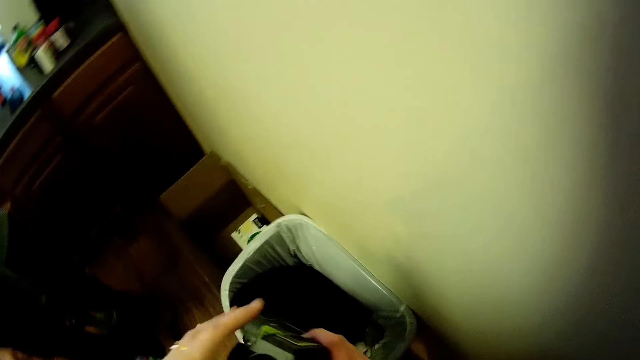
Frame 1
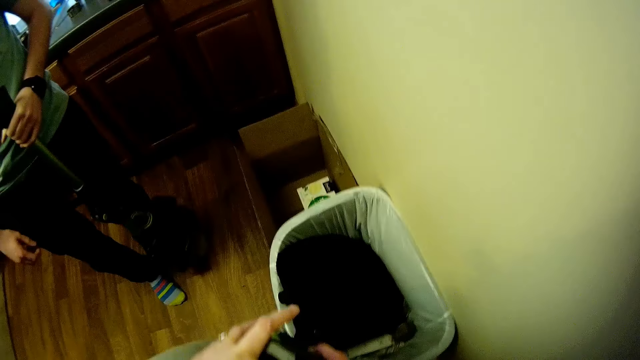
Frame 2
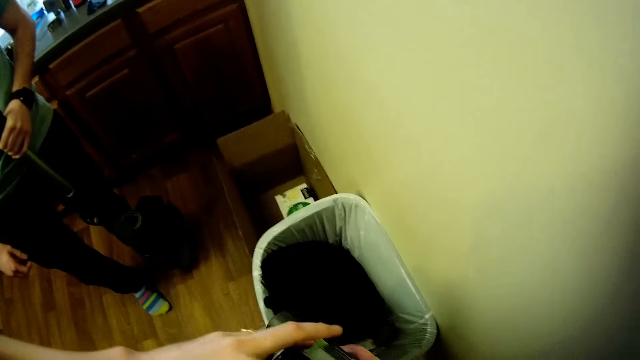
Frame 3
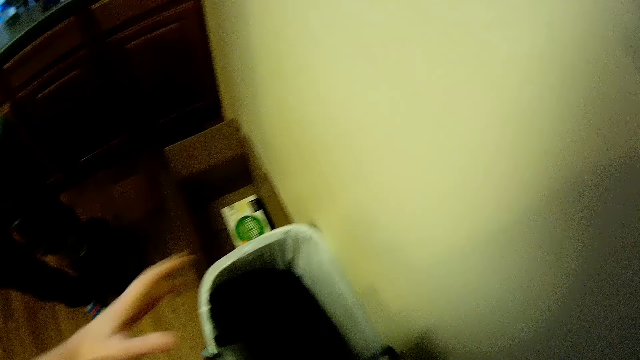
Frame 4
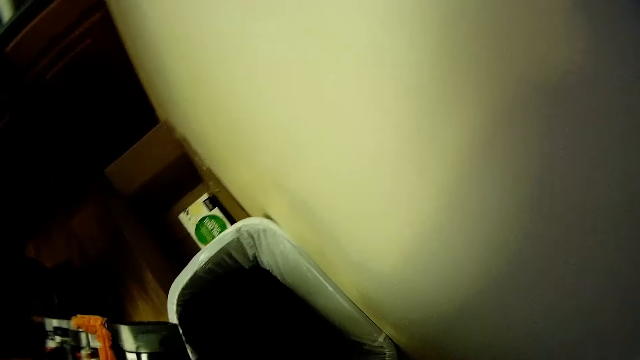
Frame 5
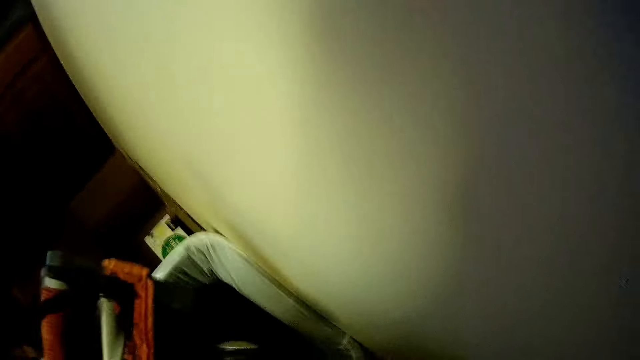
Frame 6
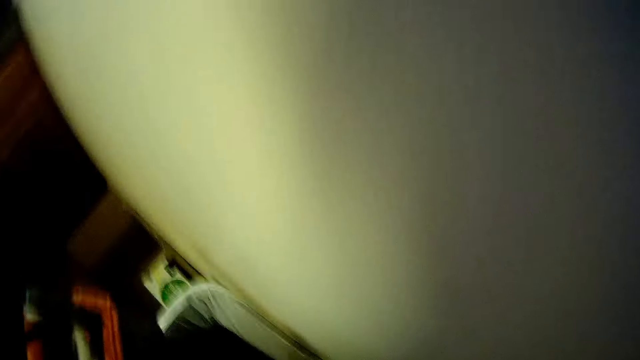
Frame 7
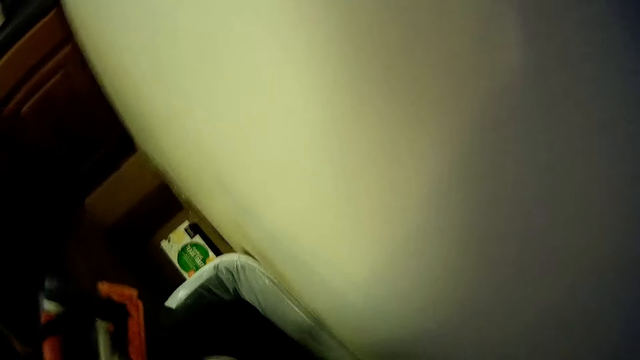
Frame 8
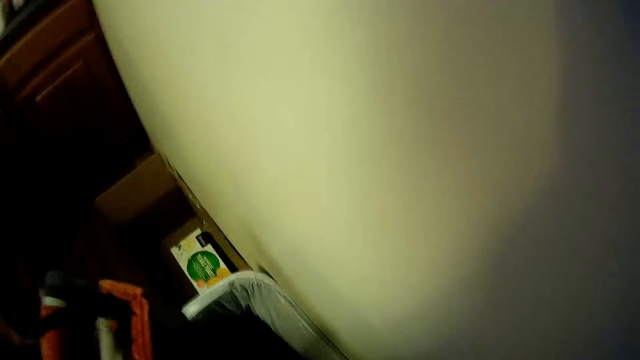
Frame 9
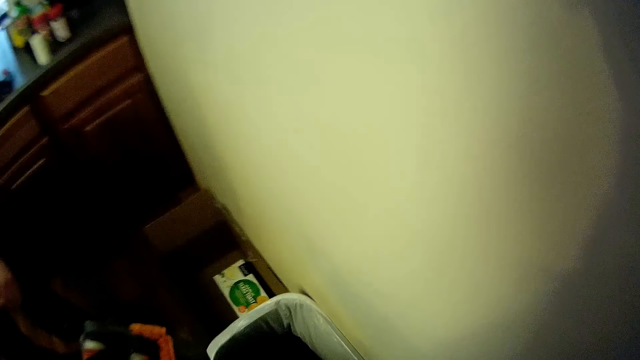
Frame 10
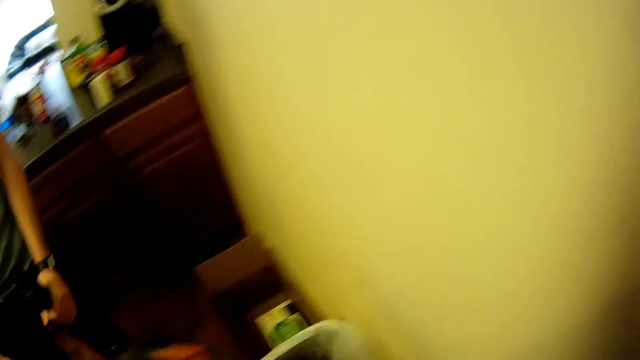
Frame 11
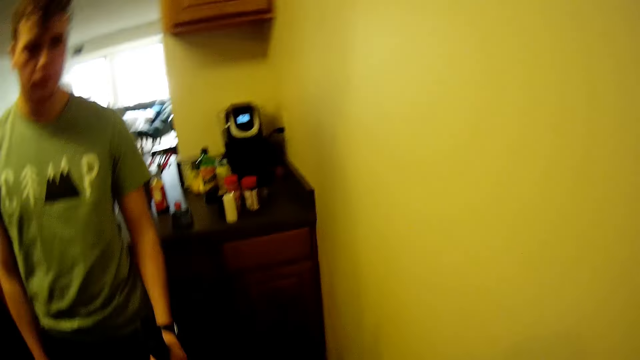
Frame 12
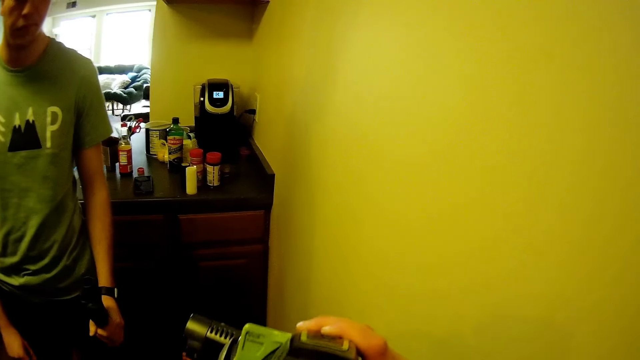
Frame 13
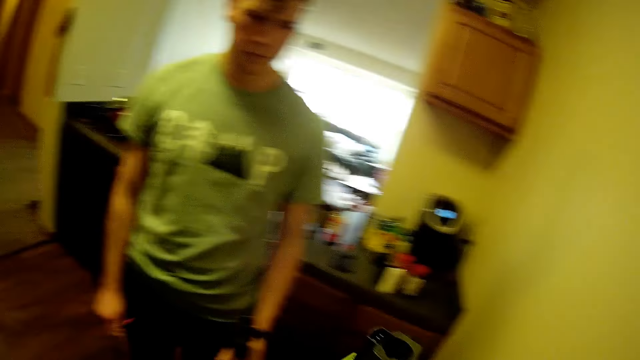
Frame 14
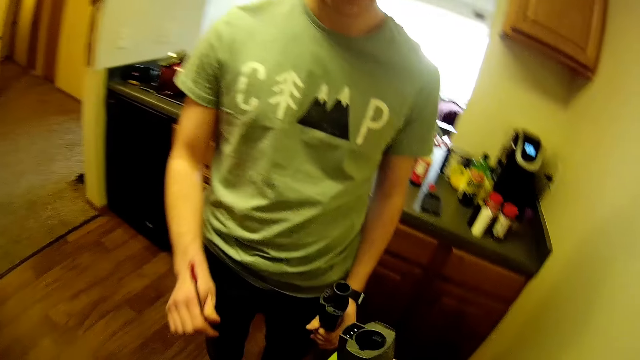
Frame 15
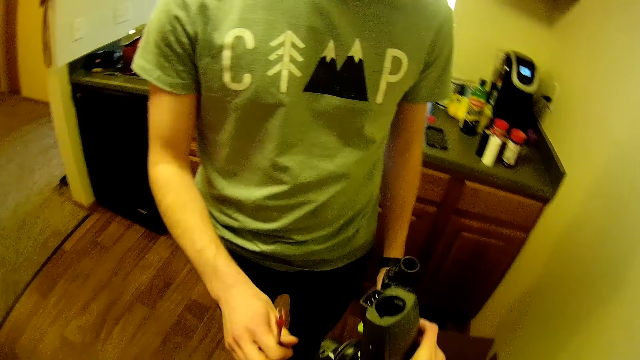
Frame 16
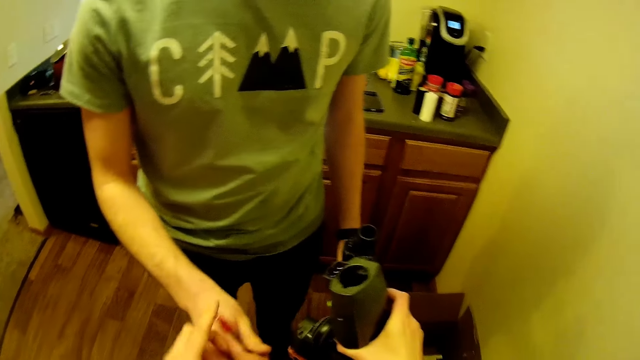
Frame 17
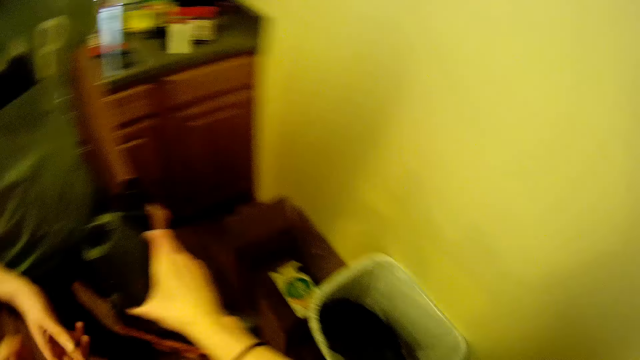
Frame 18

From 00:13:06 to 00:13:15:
The camera wearer hands over the small steel rod to the man. The man passes the small steel rod to the camera wearer.

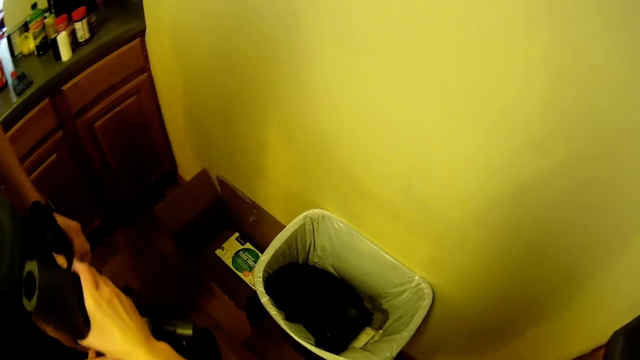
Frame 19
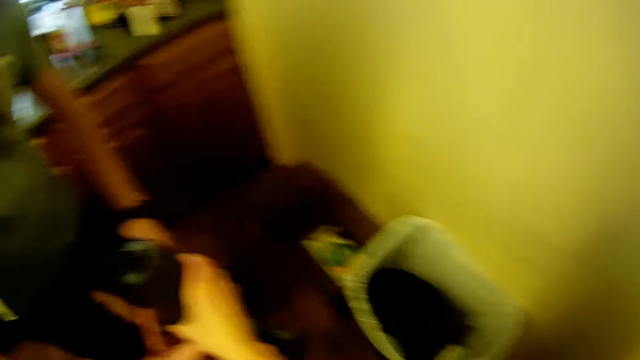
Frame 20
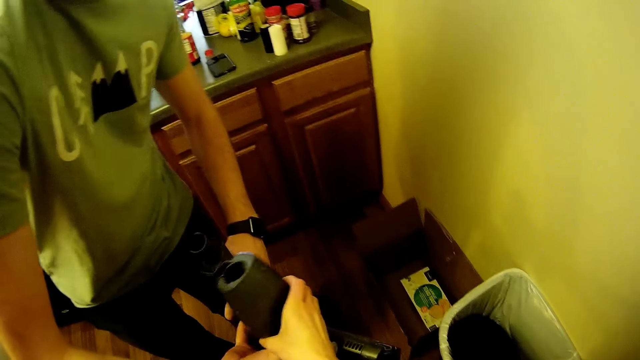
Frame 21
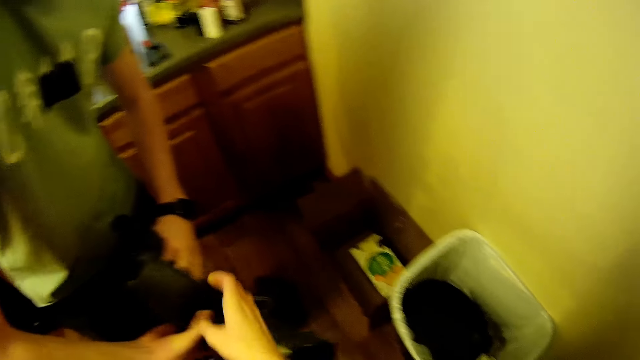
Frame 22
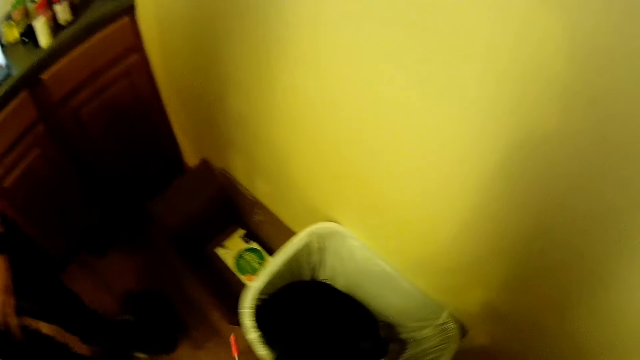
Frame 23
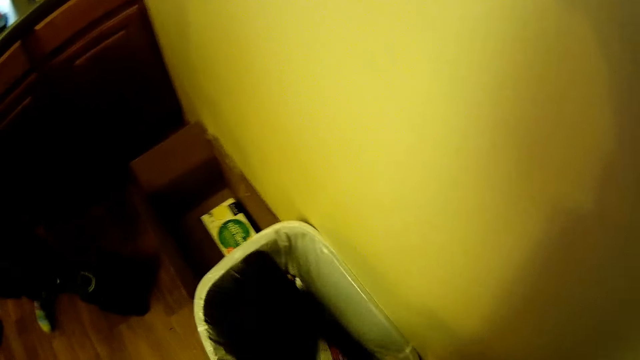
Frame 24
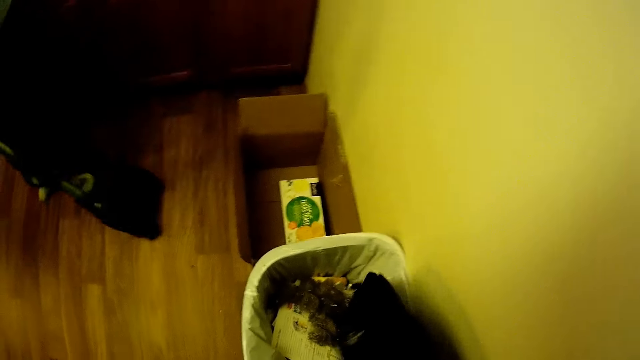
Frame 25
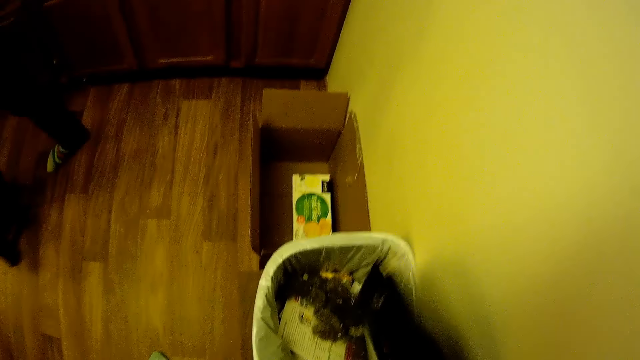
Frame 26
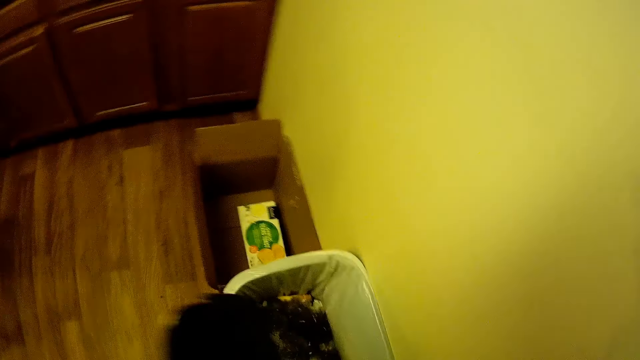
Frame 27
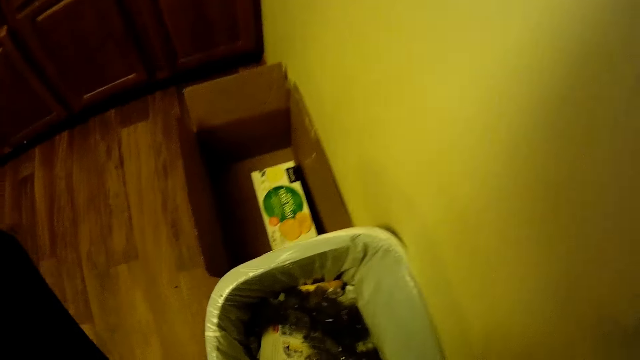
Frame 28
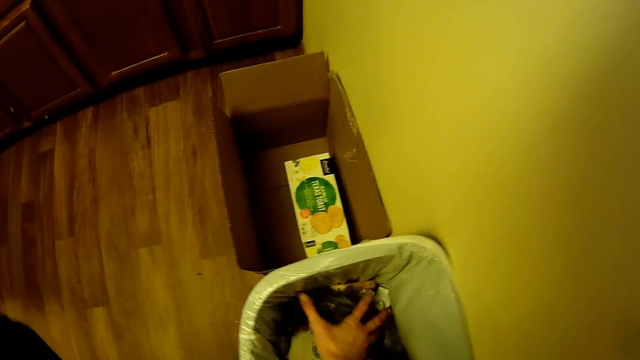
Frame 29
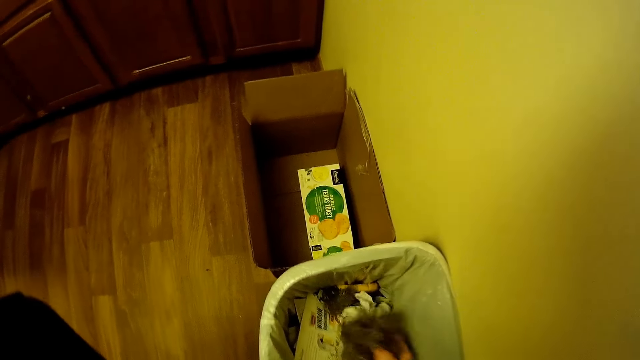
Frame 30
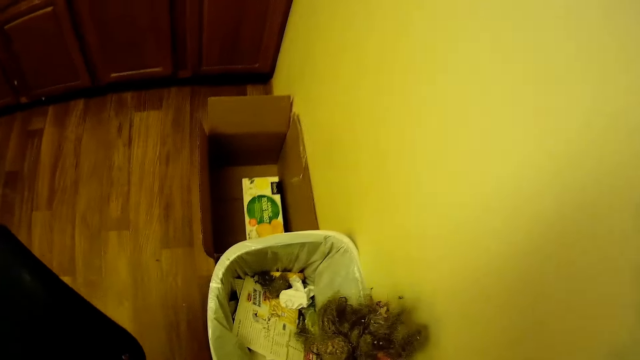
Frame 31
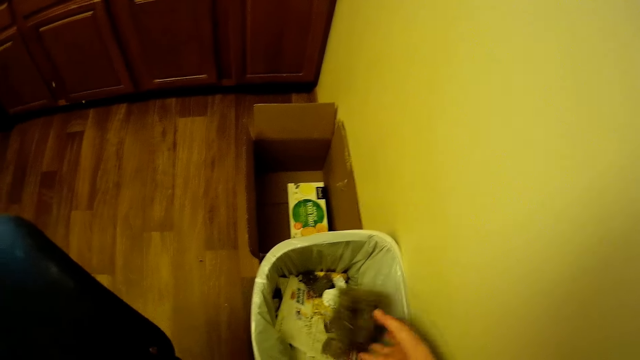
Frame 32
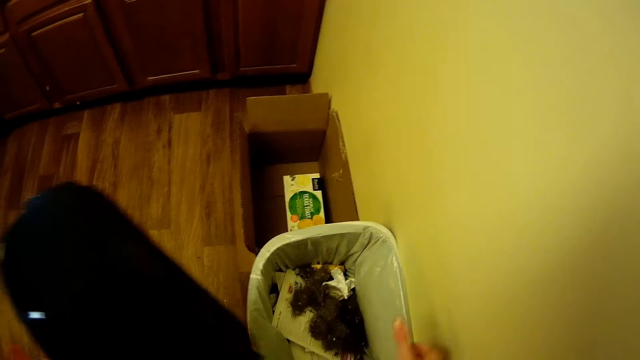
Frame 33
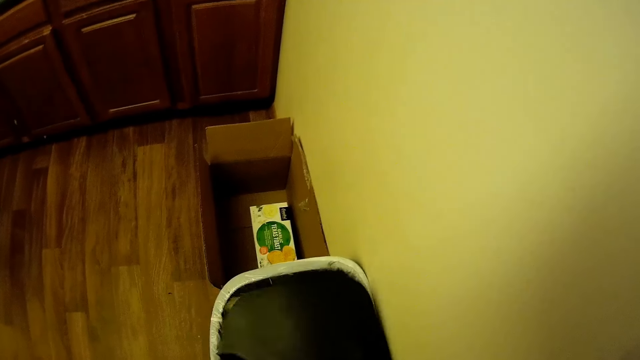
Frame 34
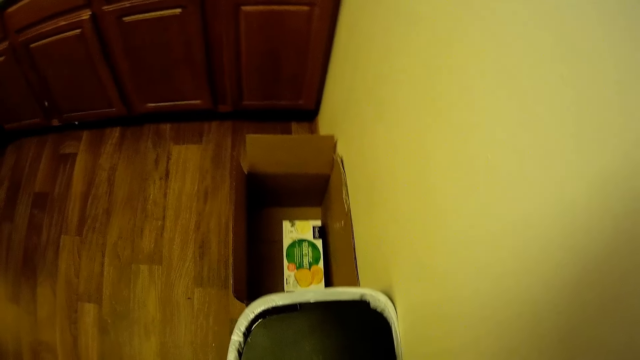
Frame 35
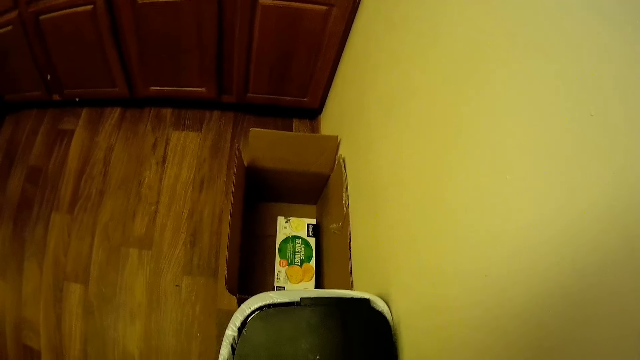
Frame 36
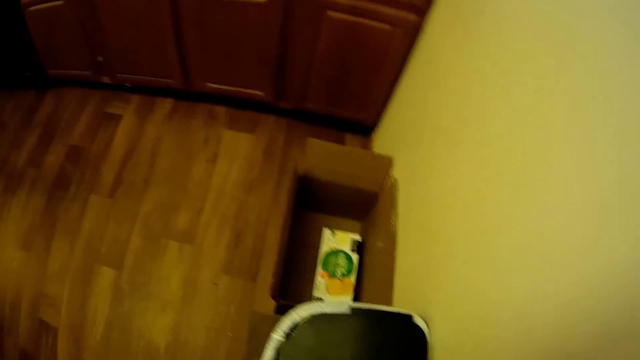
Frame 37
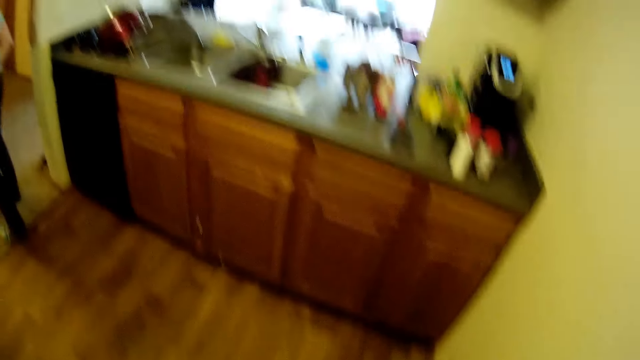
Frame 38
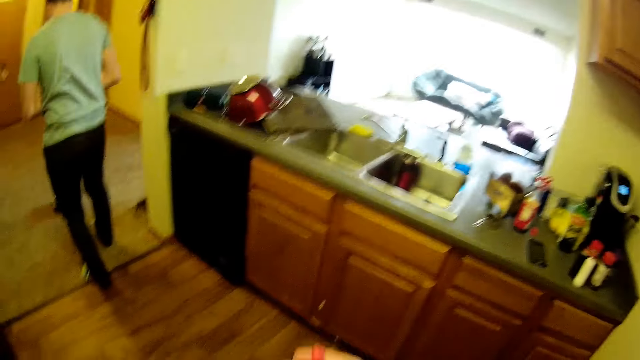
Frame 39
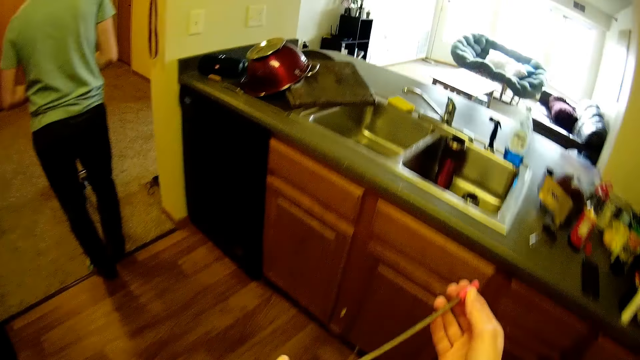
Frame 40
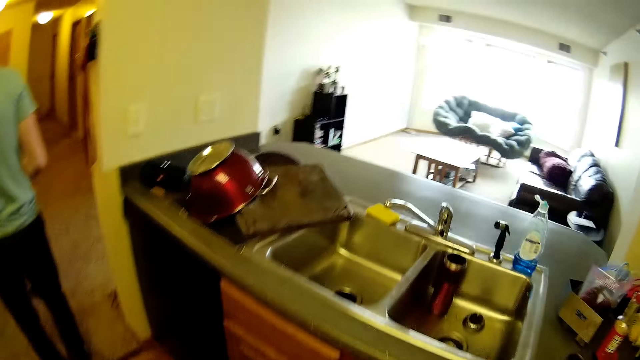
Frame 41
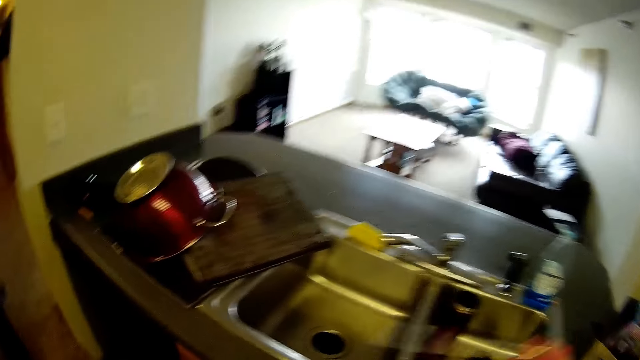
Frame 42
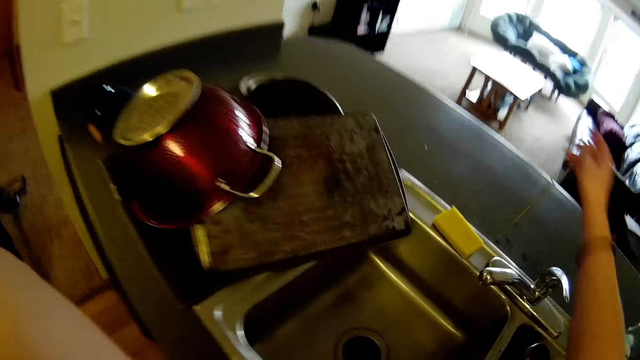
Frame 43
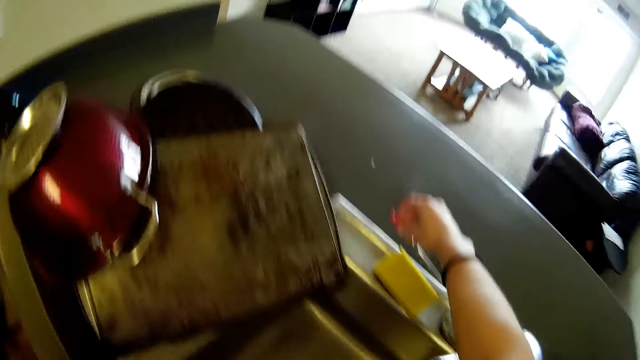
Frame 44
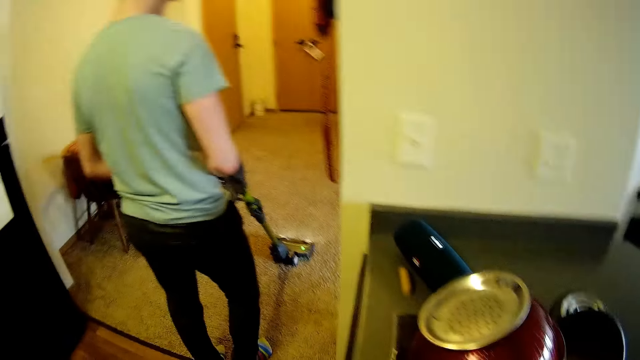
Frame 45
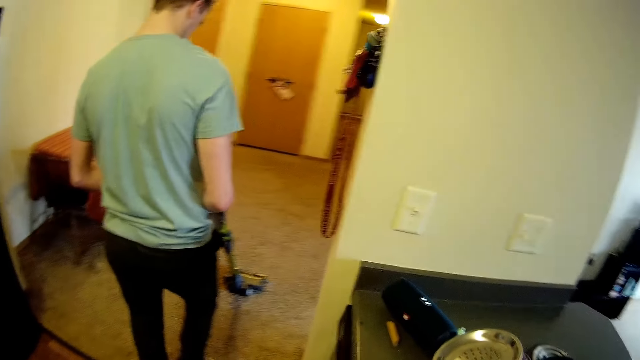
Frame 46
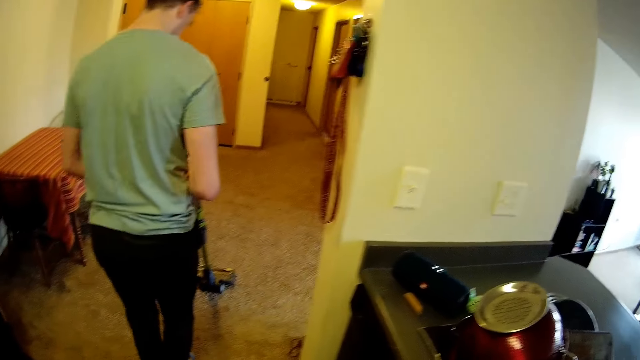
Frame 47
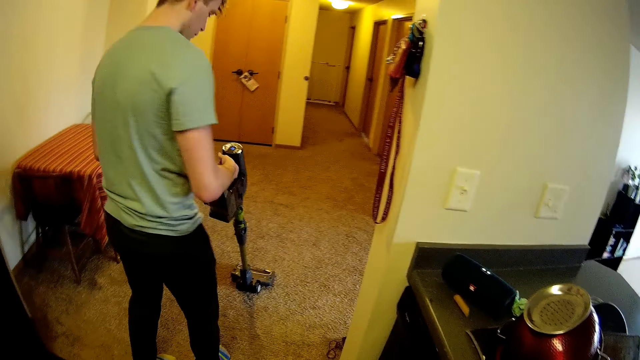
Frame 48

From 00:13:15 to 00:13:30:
The camera wearer gives the multi surface floor nozzle to the man. The man takes the vacuum cleaner. The camera wearer picks up the cover of the trash can with his right hand. He holds the dustbin lid. He passes the cover of the trash can in his right hand to his left hand. He picks some dirt from the trash can with his right hand, drops the dirt in his right hand into the trash can, and covers the trash can with the cover in his left hand. The man cleans with the vacuum cleaner. The camera wearer drops the small steel rod on the kitchen cabinet.
